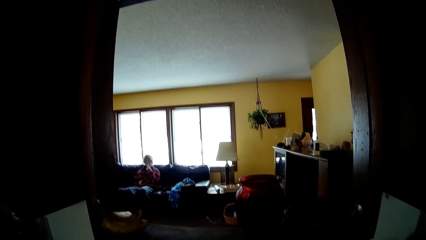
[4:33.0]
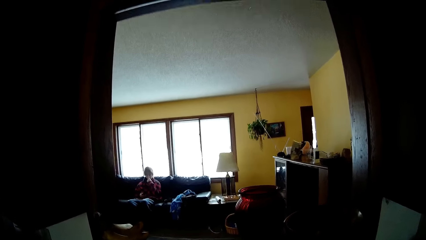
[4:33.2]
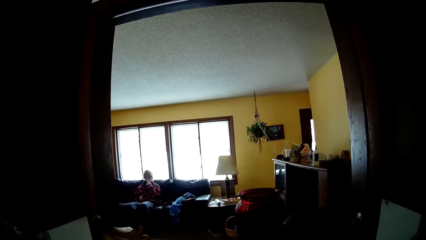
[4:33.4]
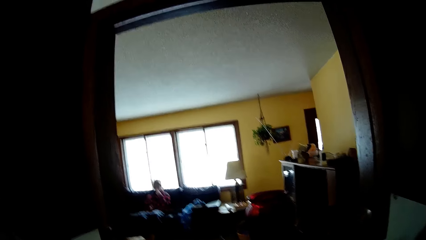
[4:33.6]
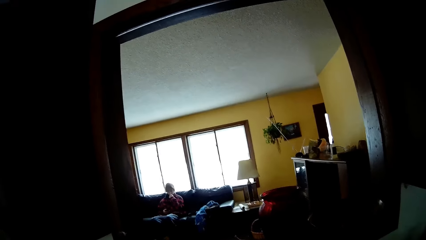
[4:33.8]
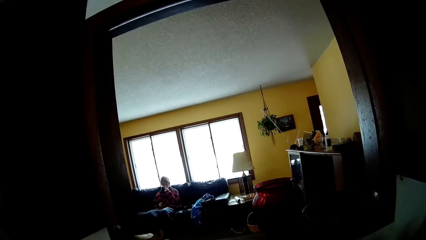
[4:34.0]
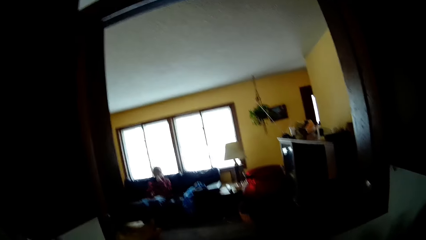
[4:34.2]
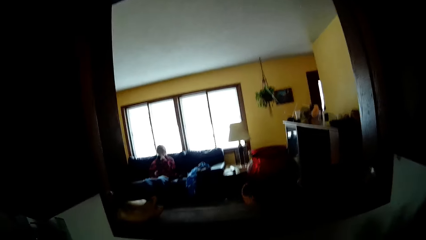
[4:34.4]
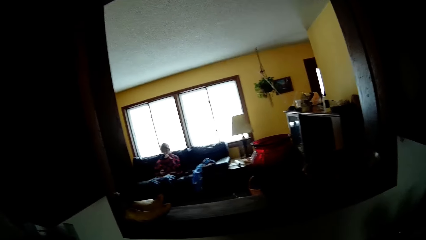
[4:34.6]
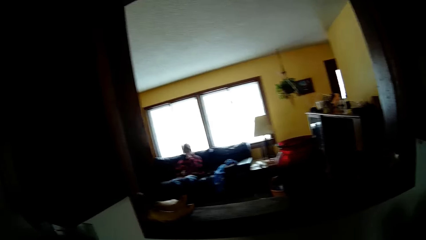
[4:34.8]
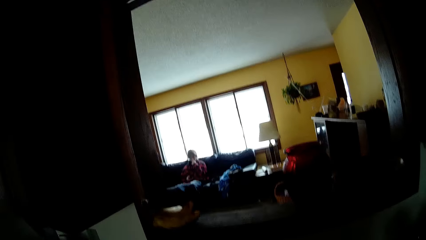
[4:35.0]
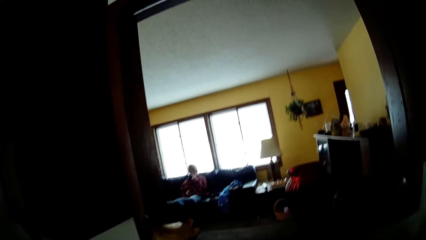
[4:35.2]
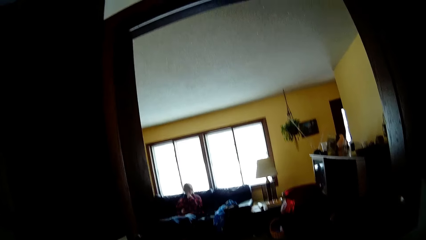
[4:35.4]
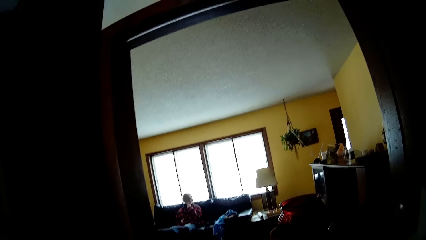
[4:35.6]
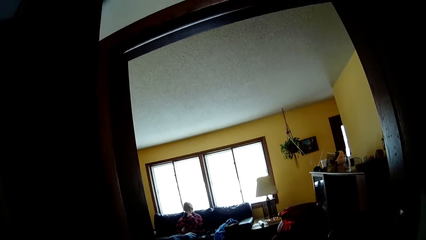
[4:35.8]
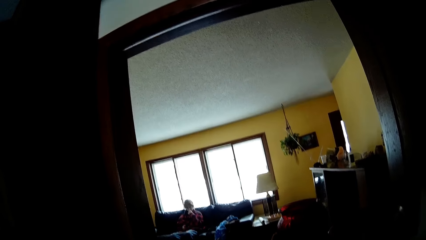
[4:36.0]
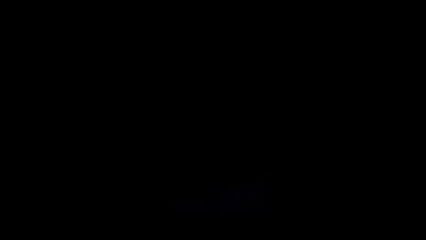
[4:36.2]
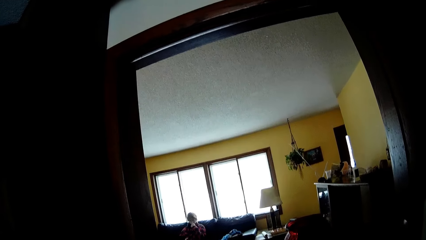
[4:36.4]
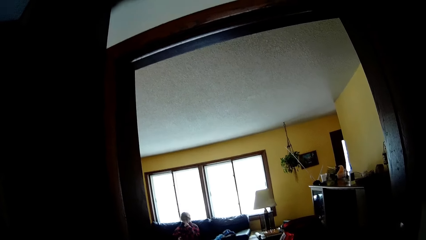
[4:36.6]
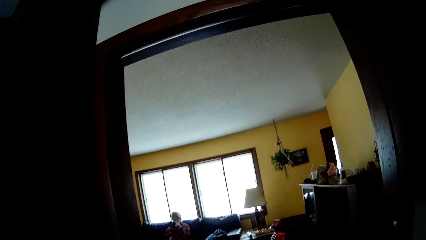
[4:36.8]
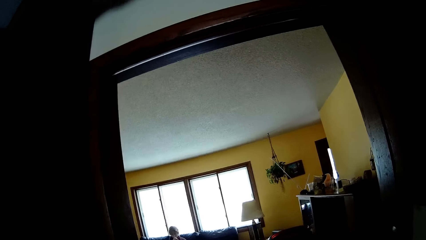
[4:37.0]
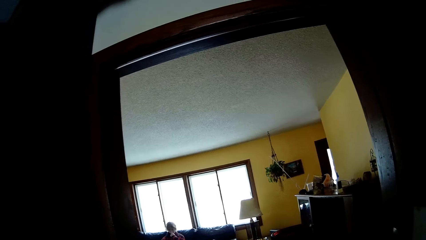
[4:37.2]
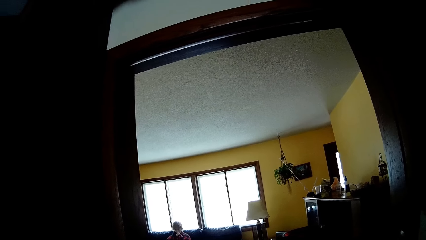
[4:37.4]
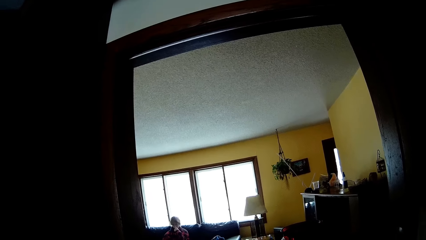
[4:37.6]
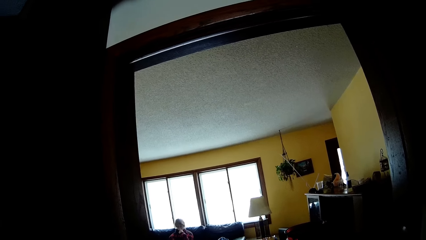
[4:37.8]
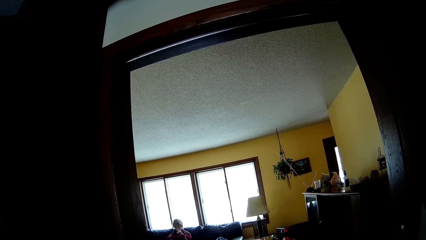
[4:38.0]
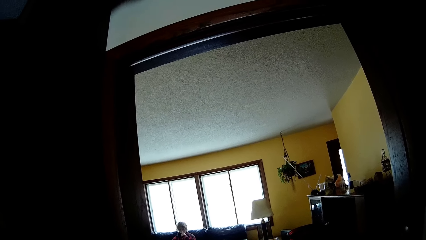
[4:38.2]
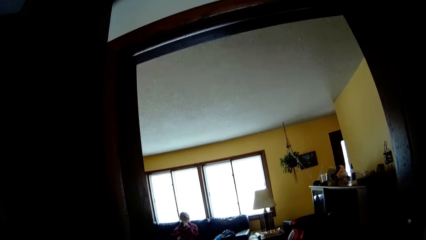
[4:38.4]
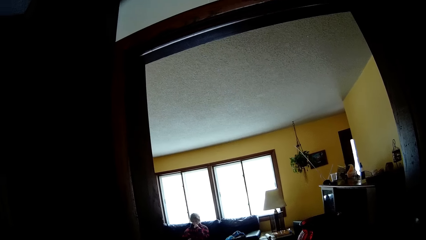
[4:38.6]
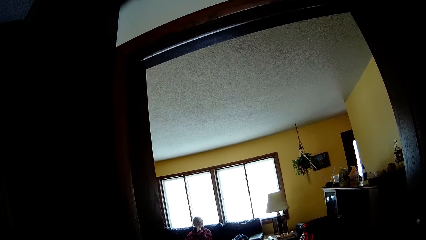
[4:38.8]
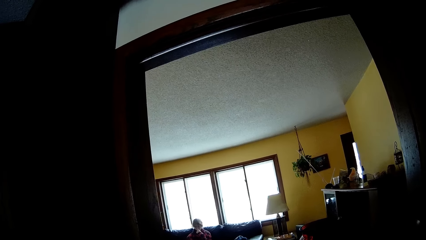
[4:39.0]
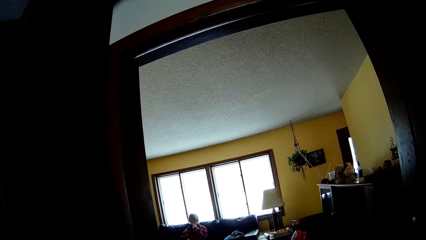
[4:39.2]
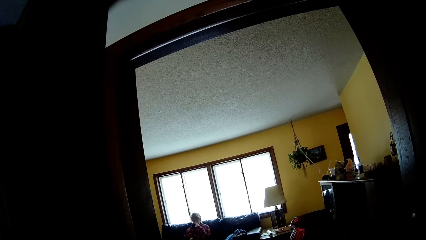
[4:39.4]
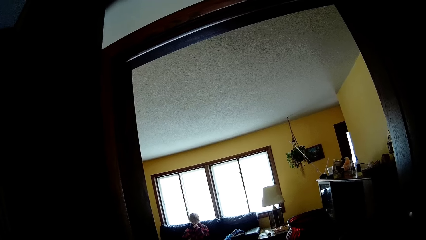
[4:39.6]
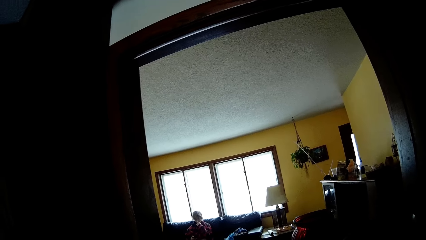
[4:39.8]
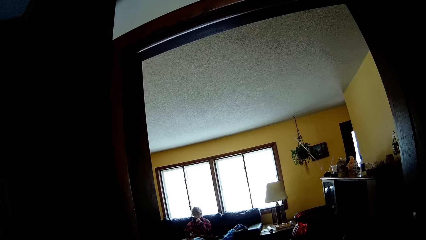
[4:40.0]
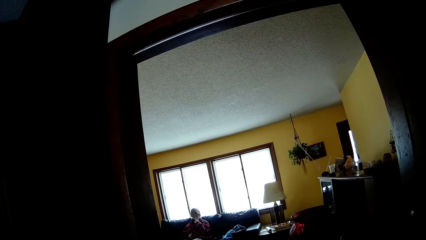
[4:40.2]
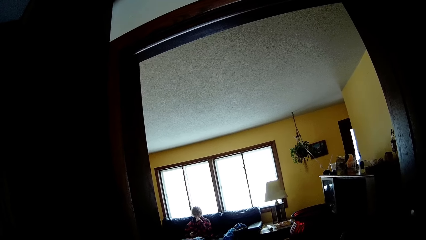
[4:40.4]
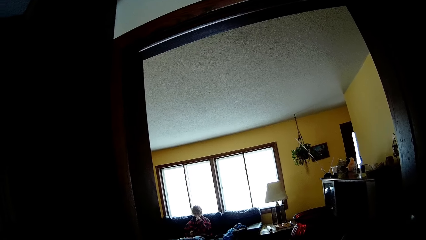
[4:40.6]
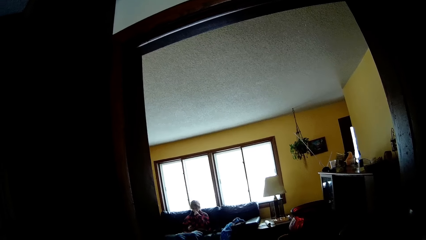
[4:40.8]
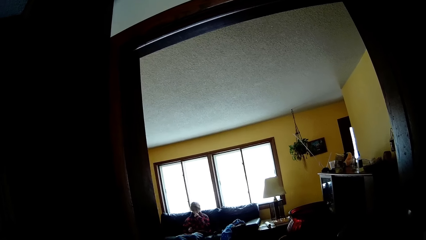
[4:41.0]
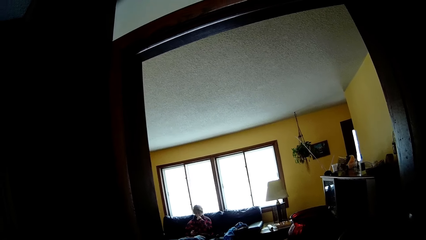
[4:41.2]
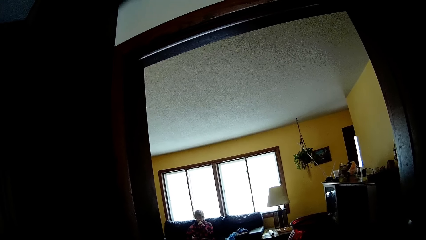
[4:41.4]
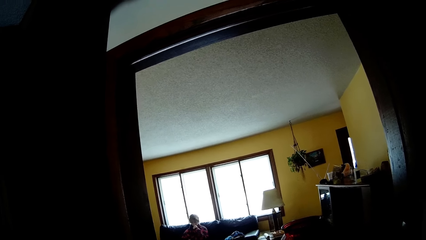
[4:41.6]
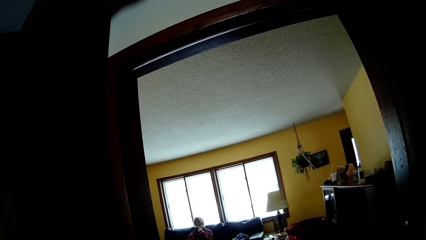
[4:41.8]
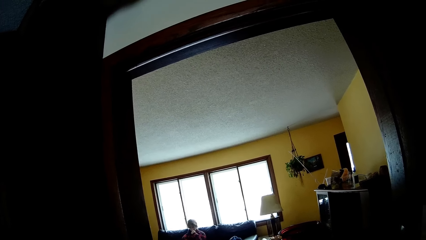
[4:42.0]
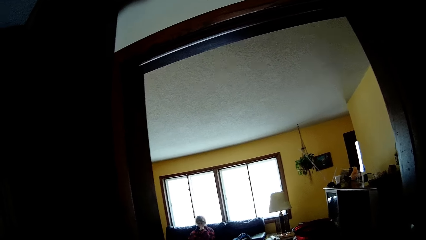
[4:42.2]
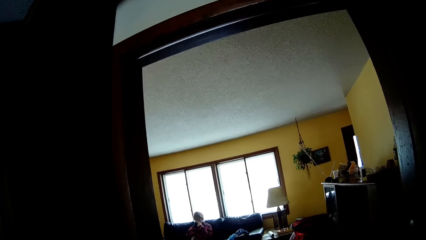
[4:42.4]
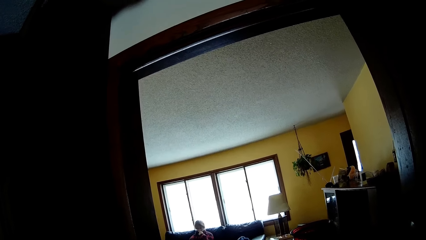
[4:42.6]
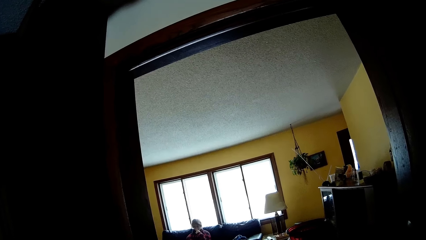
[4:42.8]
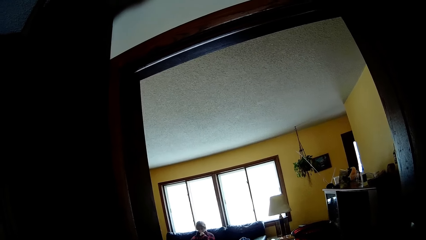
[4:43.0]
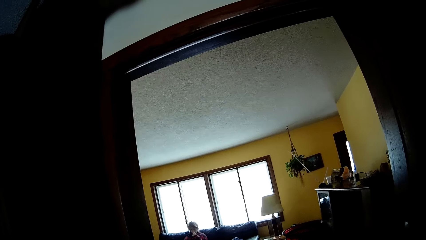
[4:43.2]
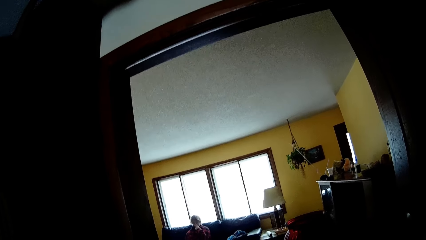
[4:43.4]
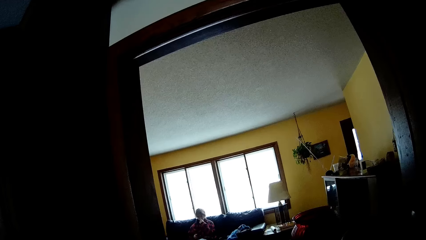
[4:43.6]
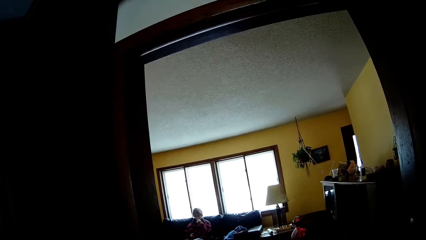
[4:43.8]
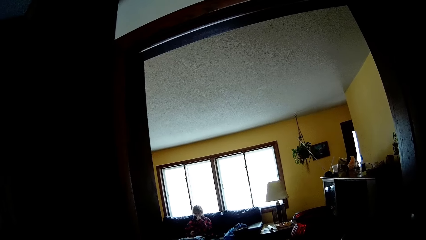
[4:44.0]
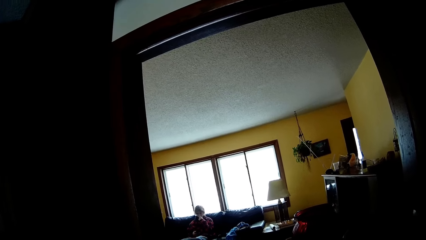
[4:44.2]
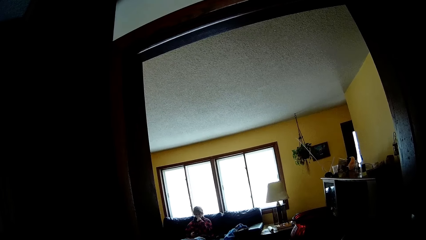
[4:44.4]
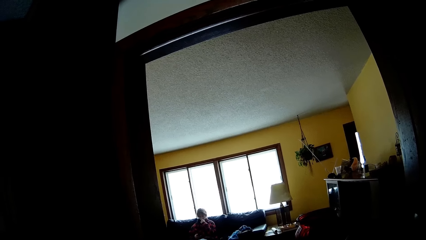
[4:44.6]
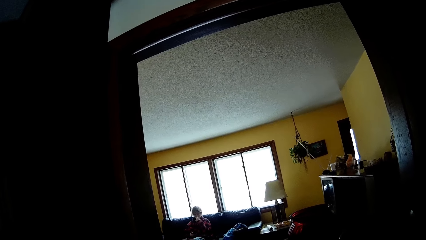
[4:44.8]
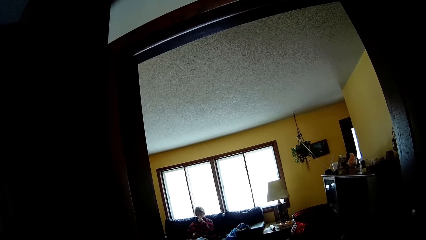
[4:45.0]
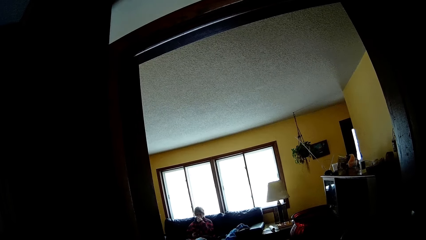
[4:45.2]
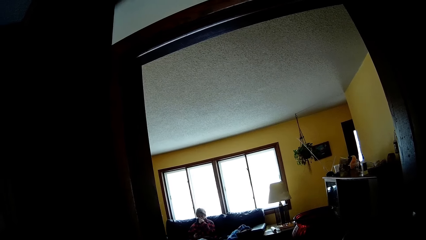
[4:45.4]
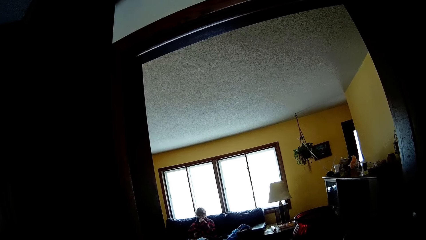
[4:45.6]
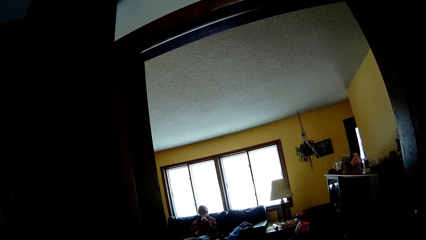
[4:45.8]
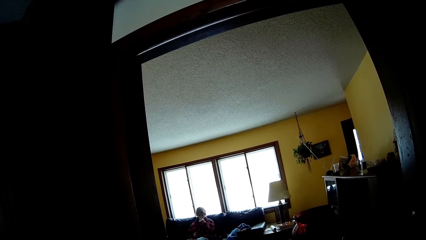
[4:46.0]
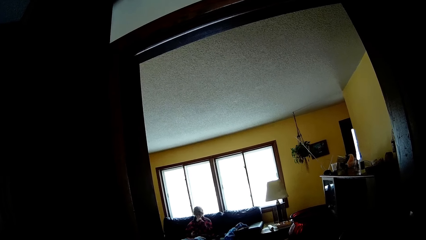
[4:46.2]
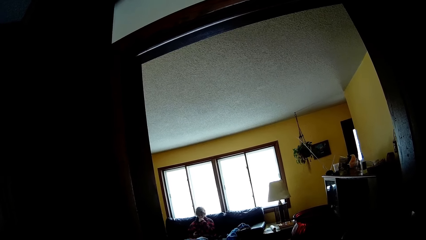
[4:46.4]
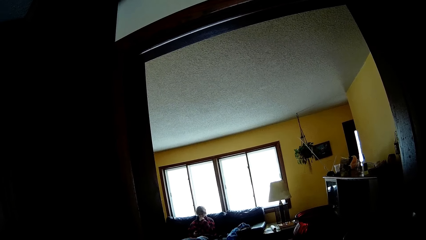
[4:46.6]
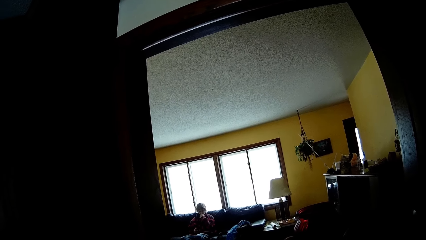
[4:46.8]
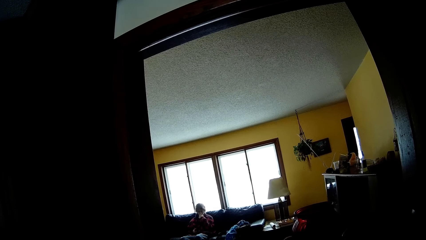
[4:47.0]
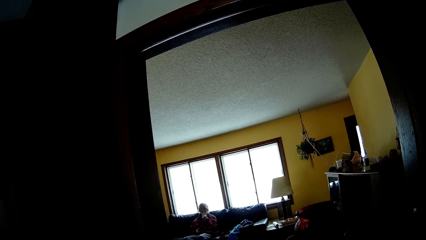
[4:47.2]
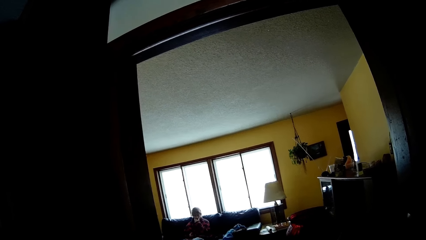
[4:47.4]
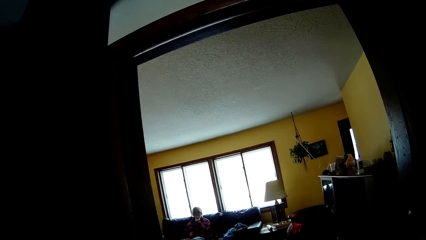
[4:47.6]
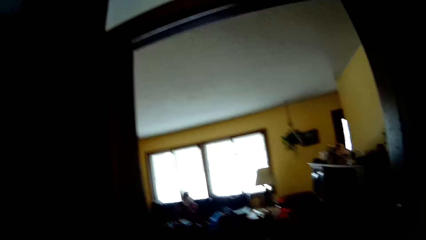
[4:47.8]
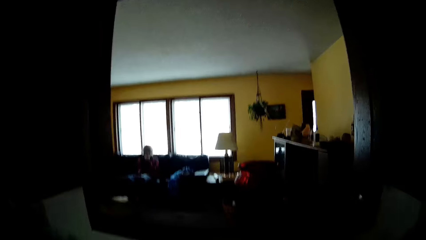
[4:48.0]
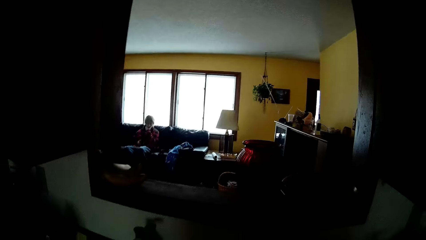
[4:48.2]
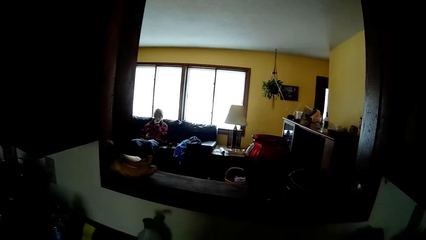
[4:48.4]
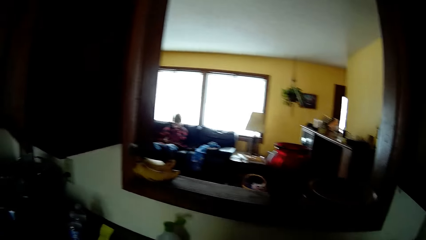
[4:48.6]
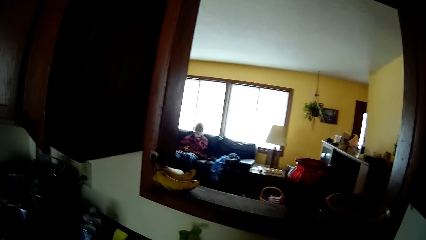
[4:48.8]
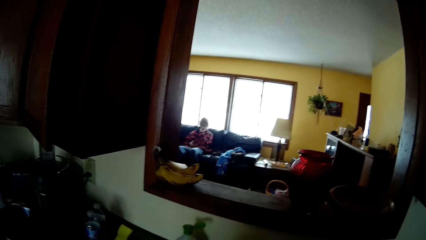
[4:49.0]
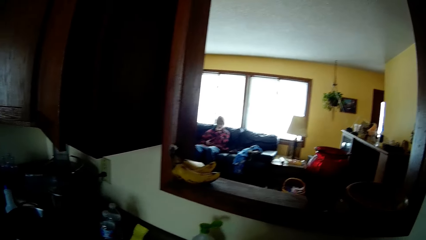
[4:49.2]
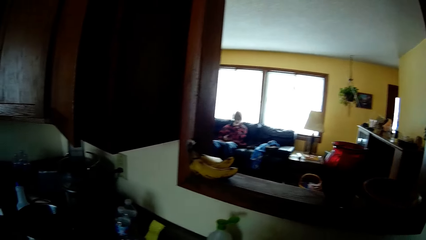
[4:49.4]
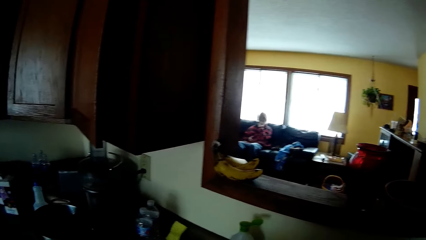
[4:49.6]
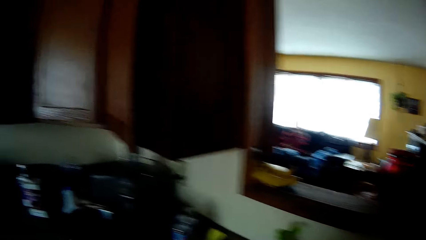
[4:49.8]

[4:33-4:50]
A man moves his hands.
